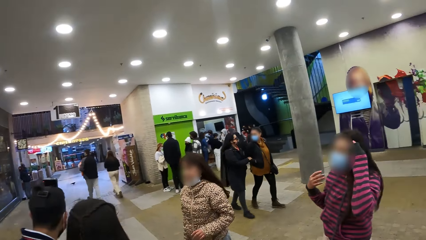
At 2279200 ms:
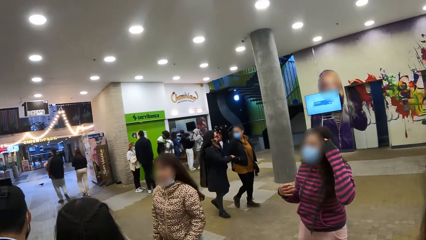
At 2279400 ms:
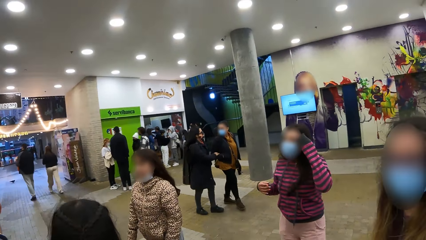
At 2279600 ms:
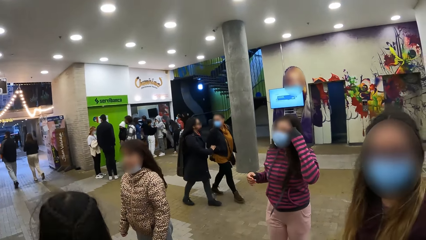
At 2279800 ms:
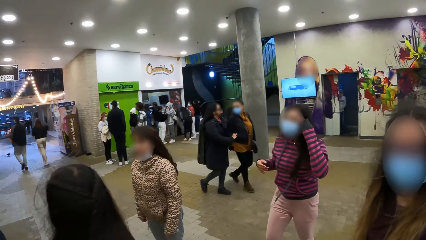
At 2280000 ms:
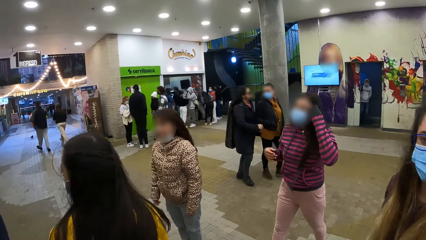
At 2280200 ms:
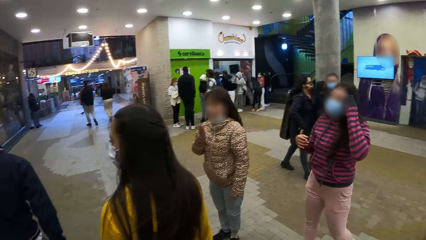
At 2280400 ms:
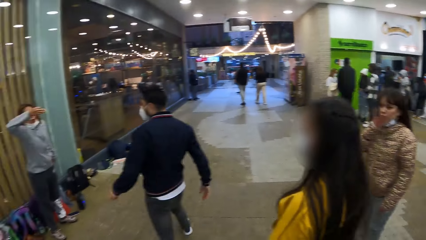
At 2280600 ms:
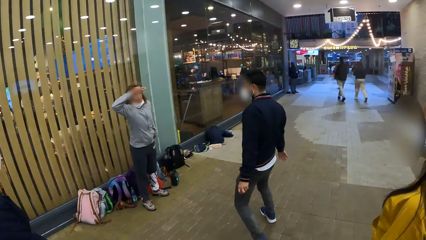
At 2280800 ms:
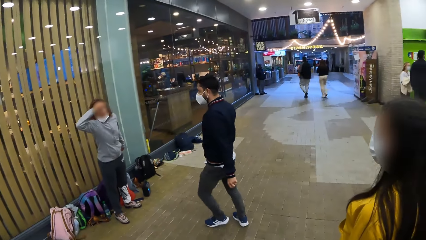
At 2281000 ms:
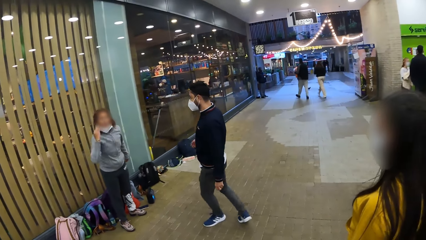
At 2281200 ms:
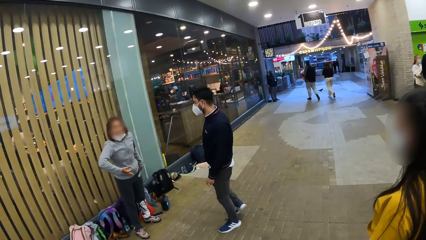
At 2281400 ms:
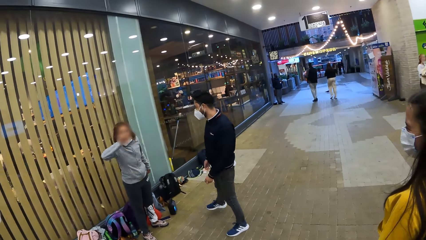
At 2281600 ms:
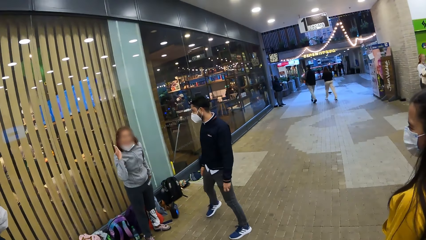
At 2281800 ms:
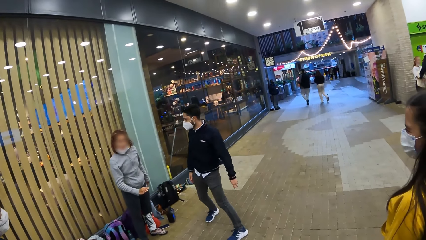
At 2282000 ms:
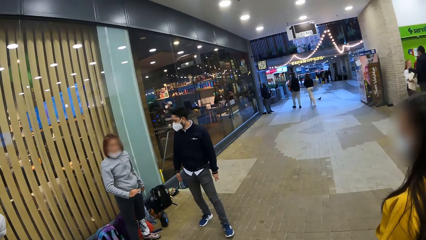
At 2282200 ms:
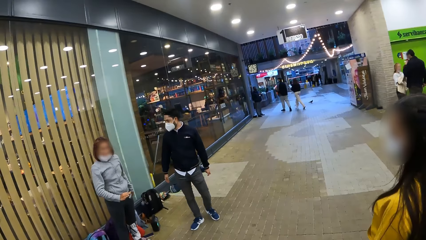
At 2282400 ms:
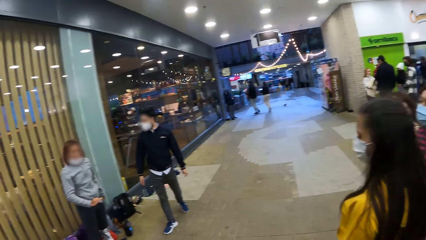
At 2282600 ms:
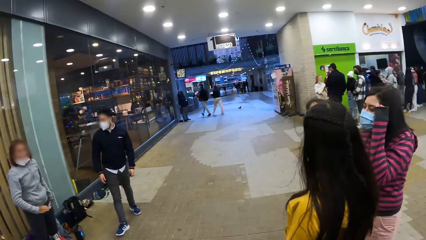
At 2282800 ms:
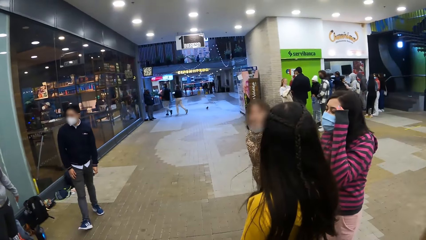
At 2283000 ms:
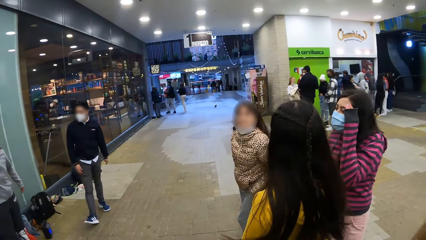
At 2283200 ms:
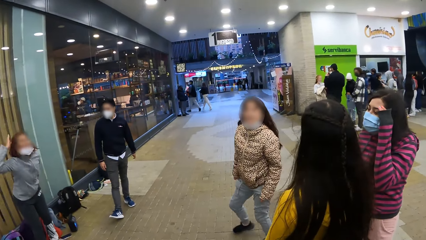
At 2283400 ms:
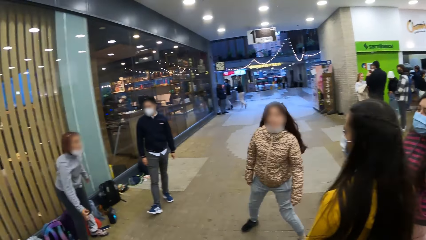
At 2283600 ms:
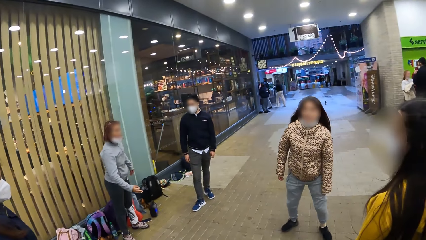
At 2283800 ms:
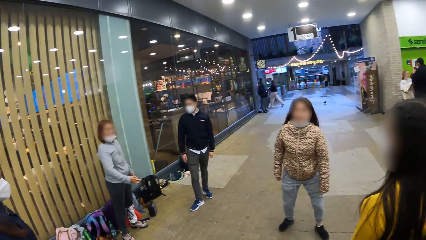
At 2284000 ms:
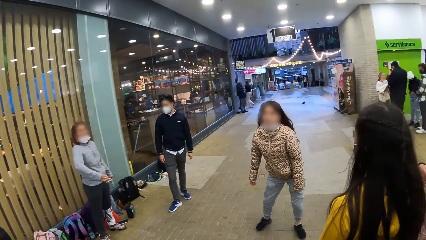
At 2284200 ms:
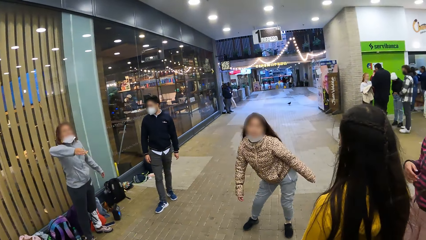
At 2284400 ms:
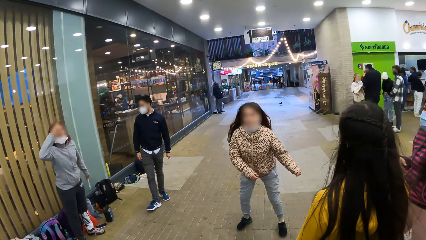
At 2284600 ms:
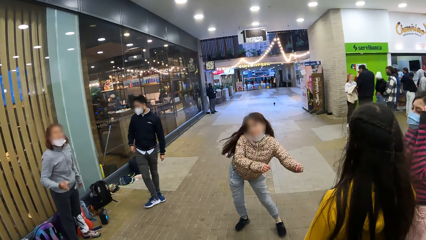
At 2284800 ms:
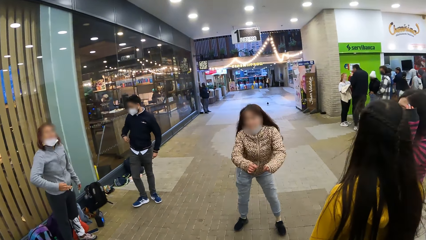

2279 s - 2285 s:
The camera wearer looks around.

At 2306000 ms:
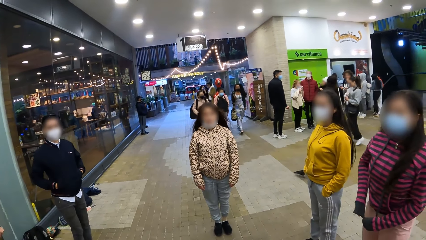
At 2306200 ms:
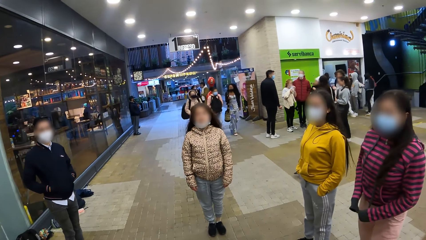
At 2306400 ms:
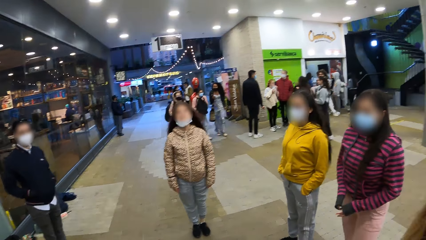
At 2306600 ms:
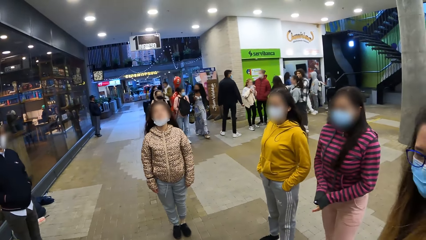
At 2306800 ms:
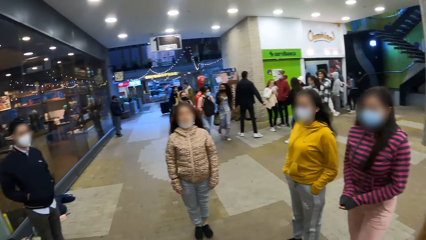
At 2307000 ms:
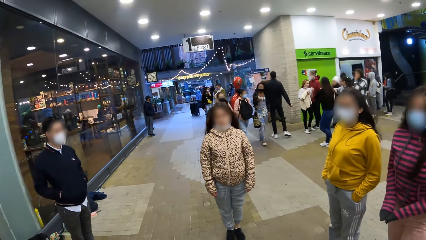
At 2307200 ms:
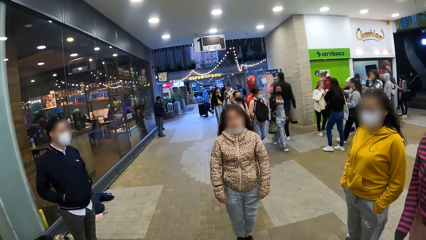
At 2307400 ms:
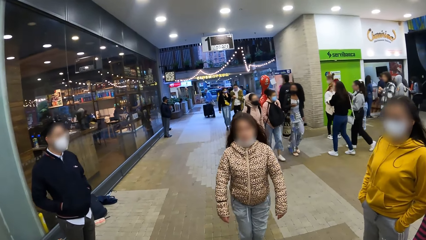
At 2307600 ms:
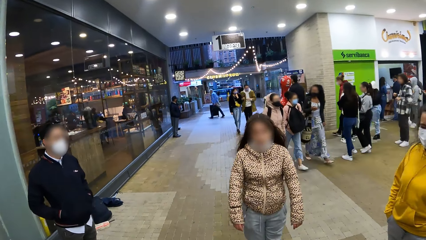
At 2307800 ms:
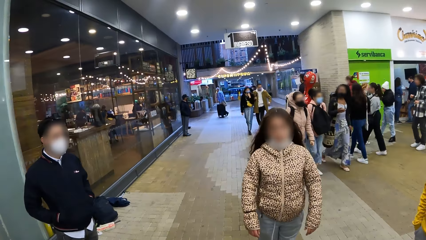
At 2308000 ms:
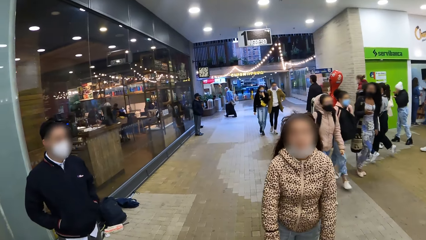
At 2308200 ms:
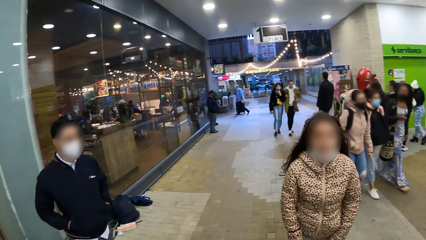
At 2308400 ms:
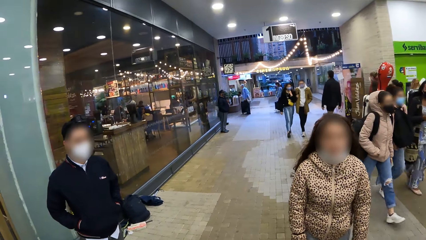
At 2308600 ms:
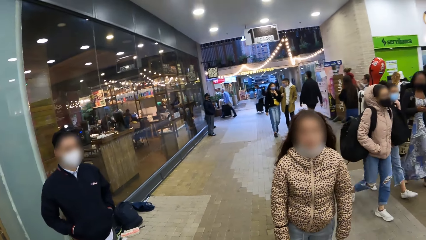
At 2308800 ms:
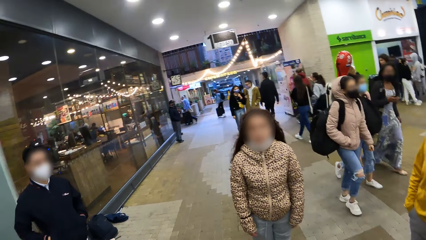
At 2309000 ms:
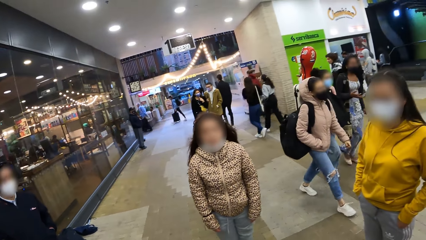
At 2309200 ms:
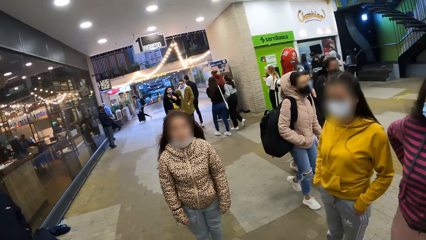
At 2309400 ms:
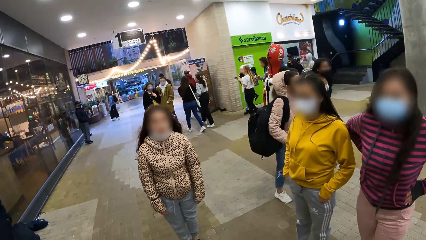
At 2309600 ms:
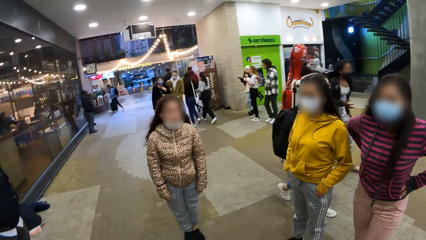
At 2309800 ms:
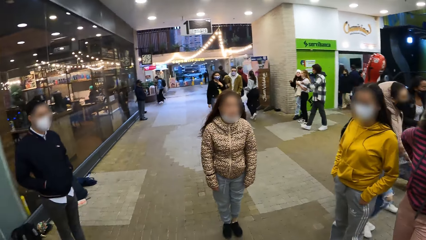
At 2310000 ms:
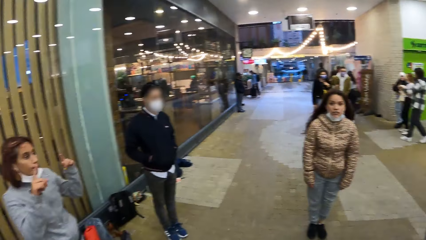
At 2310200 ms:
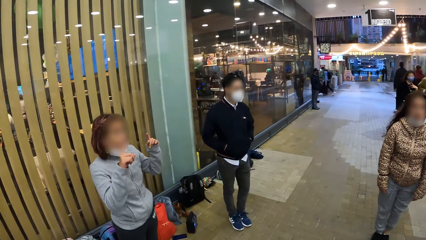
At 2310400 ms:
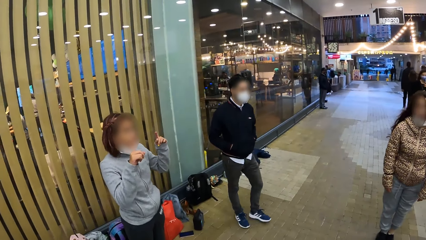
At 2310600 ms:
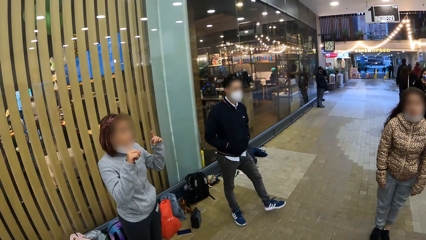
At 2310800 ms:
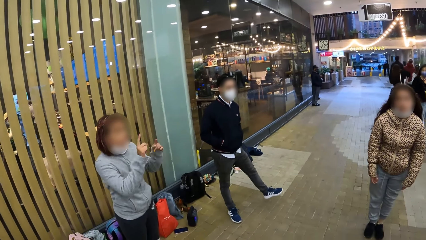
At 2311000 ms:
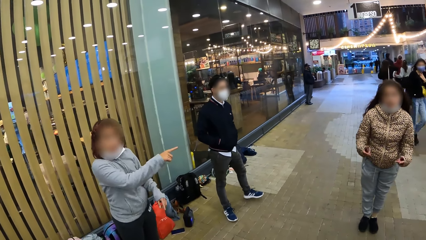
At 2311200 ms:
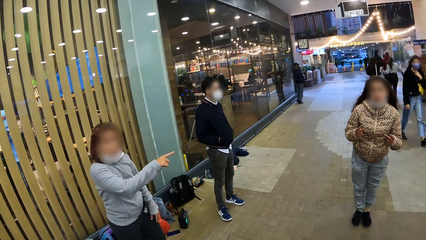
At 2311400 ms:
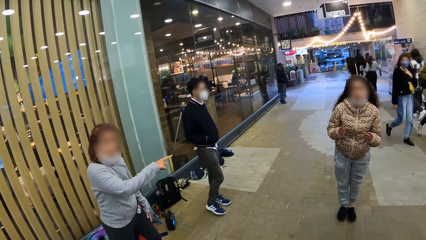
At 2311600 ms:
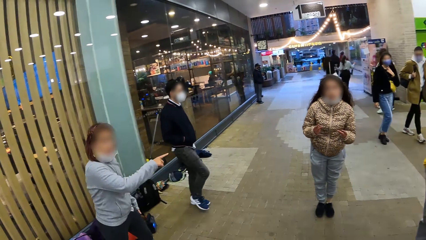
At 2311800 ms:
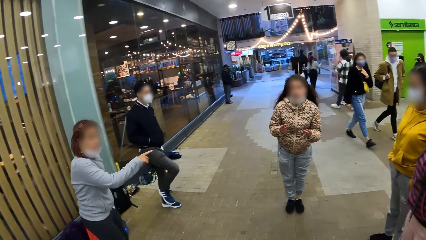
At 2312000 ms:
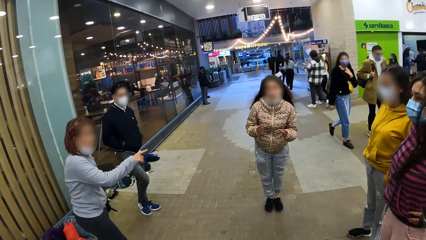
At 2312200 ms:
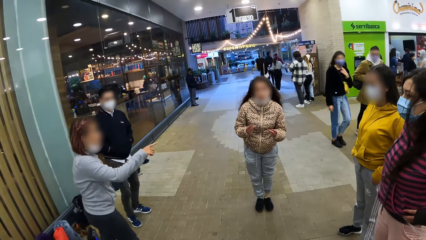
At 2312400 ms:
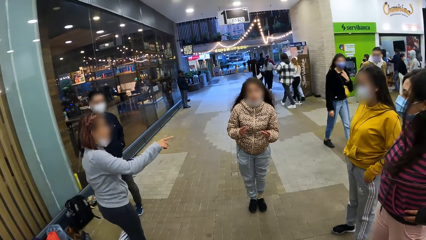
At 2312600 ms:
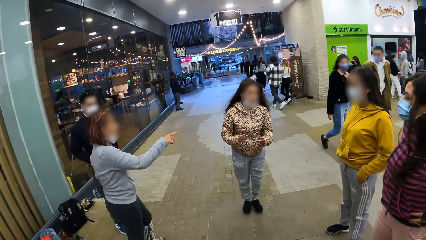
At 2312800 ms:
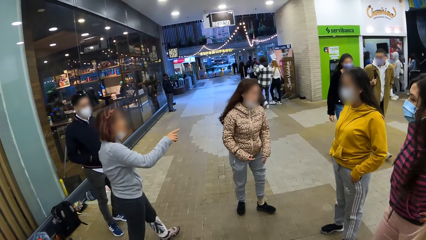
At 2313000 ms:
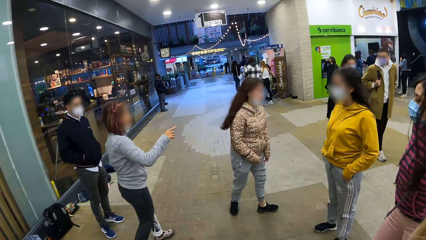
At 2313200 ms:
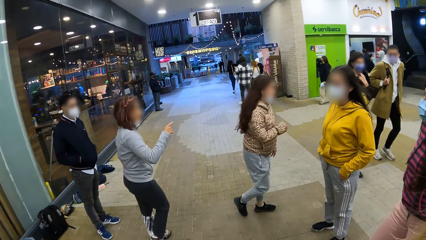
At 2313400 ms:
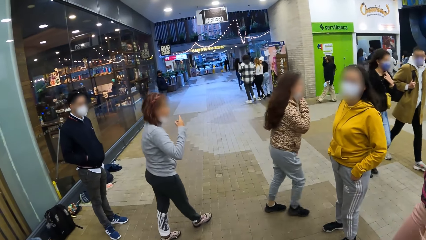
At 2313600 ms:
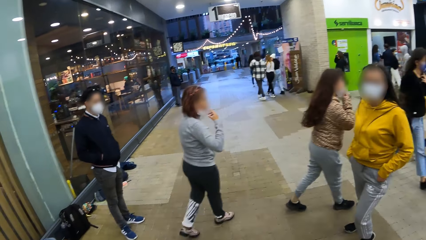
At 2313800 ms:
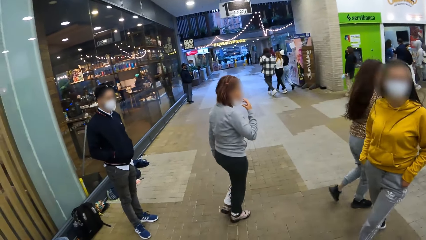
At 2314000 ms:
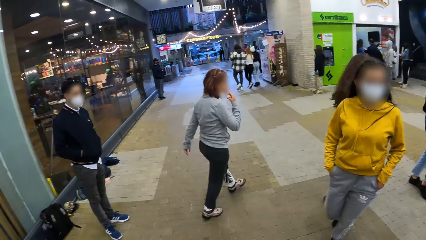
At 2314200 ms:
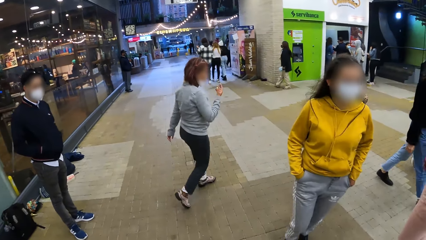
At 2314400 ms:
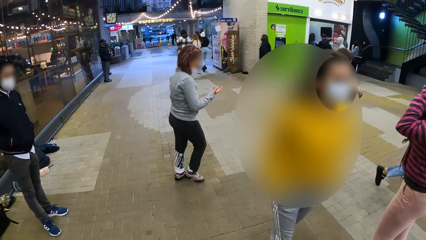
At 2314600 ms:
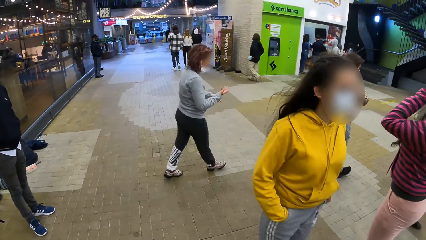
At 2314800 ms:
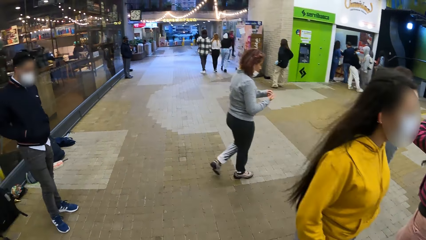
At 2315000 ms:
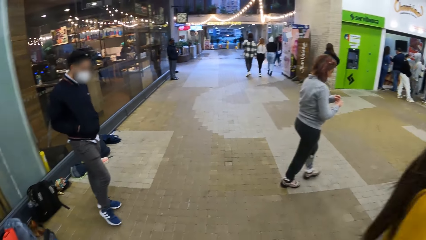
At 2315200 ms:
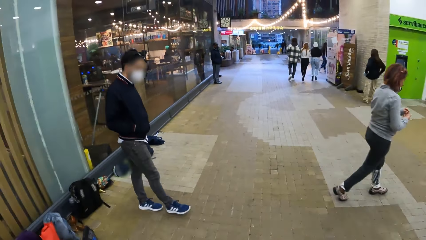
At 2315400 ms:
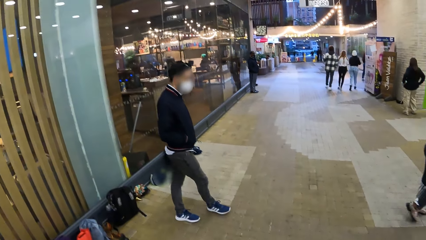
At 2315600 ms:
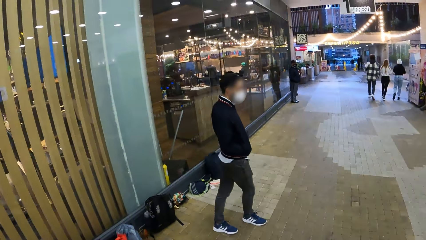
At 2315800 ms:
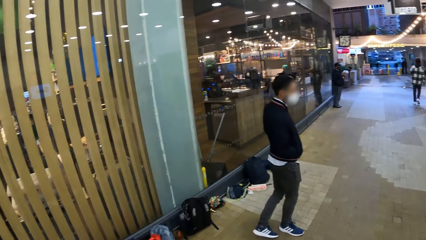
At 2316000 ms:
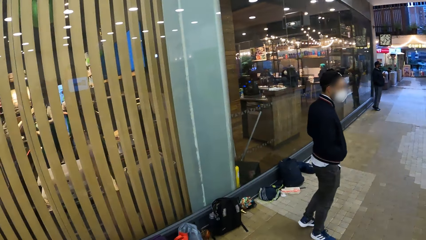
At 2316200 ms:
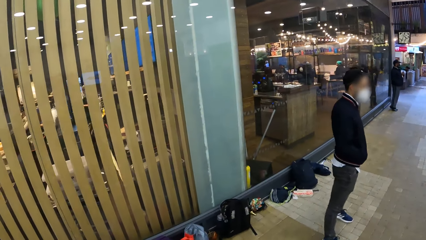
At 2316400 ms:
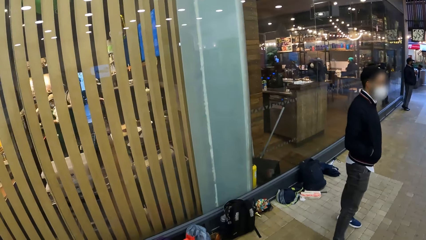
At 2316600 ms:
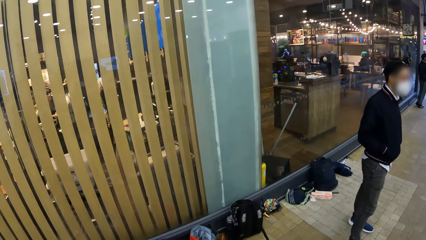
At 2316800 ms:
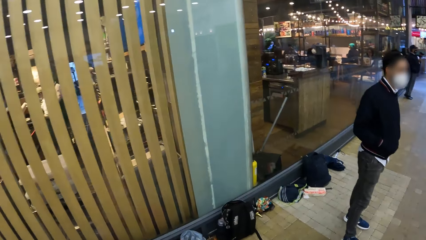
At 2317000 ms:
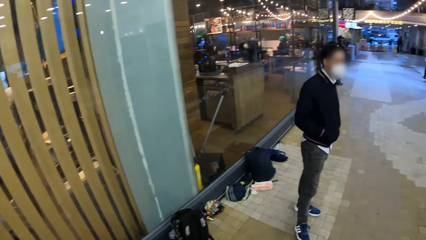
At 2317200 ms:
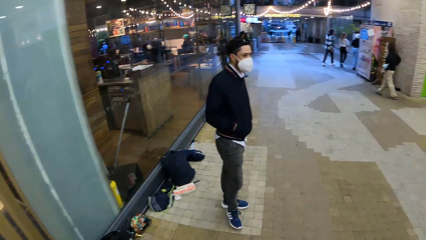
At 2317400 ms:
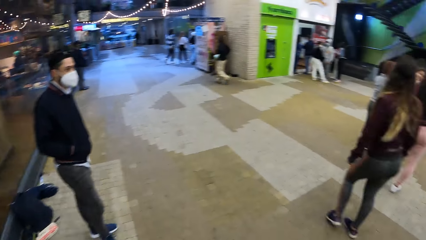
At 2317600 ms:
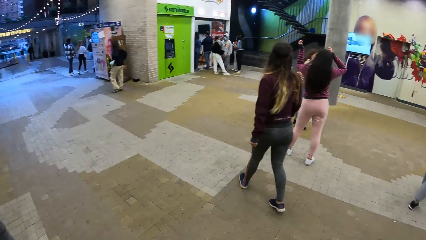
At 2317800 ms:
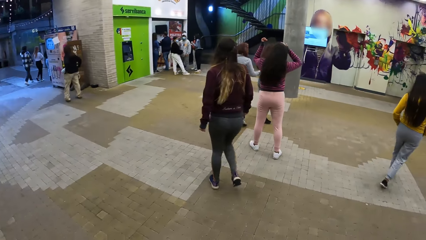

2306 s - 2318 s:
The camera wearer moves around and walks ahead. They look around, walk ahead and look around.
